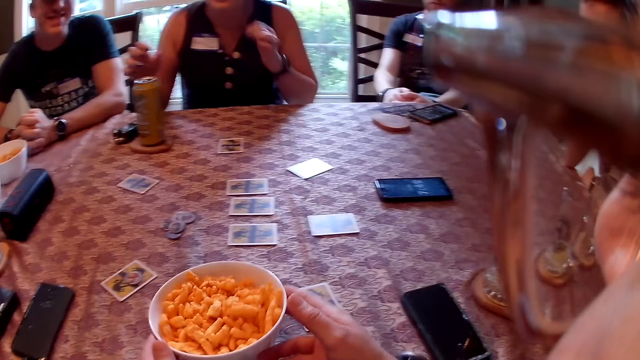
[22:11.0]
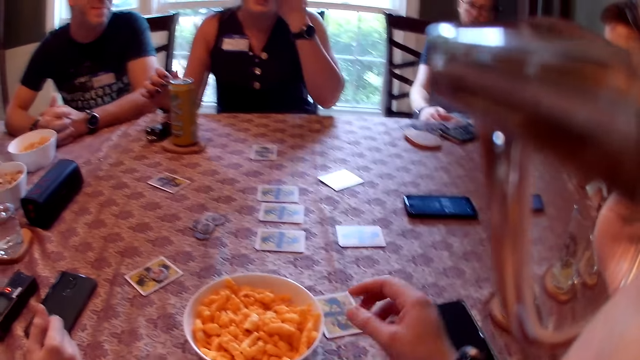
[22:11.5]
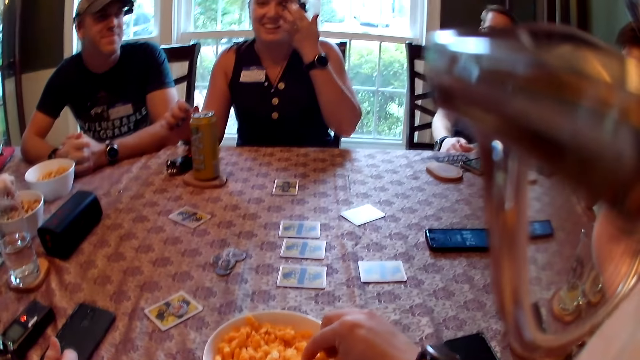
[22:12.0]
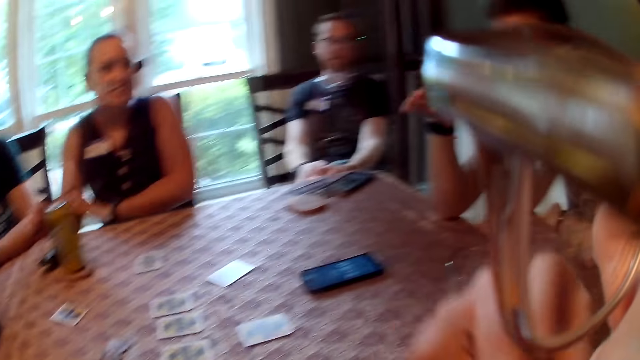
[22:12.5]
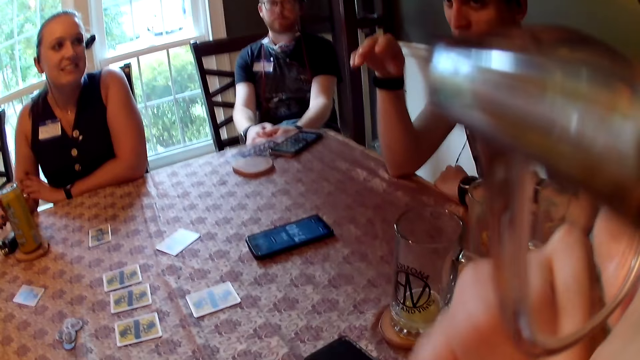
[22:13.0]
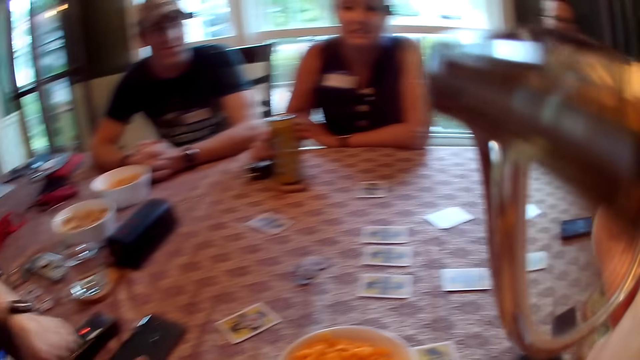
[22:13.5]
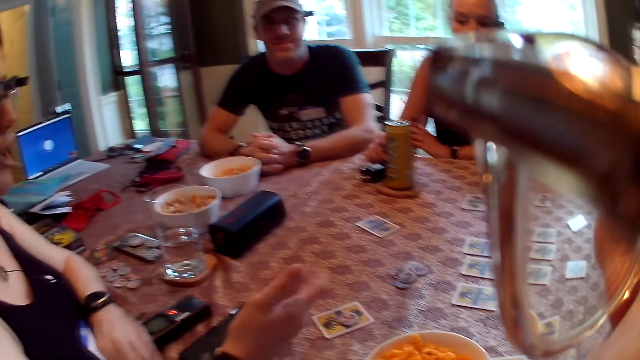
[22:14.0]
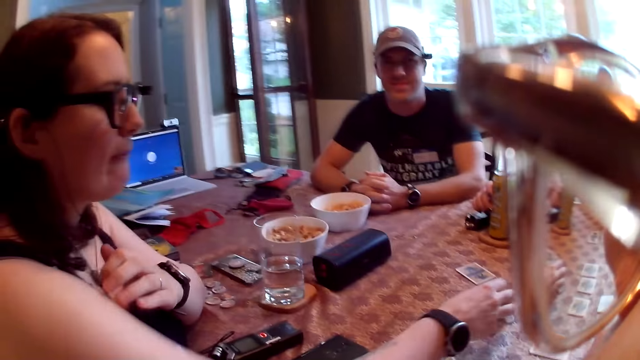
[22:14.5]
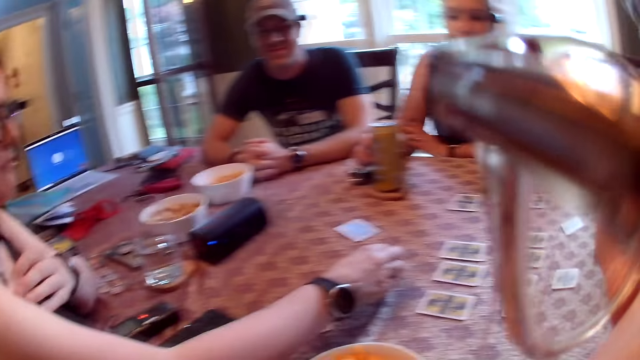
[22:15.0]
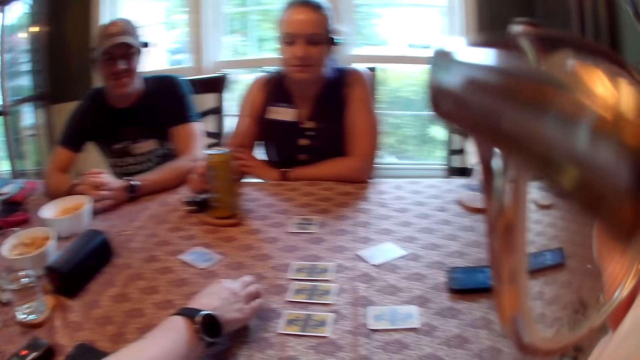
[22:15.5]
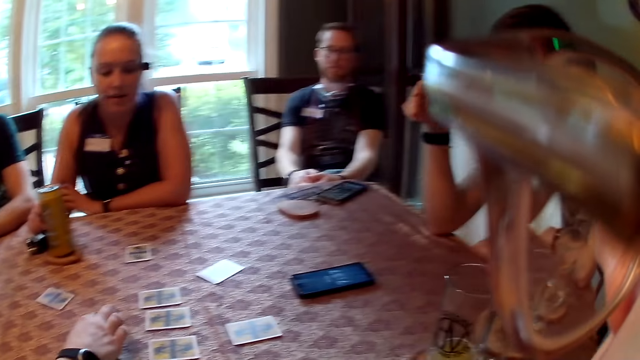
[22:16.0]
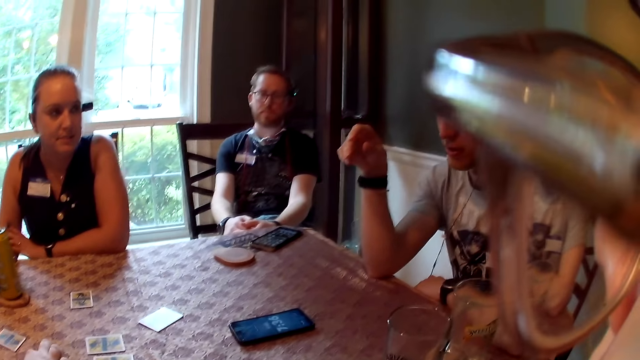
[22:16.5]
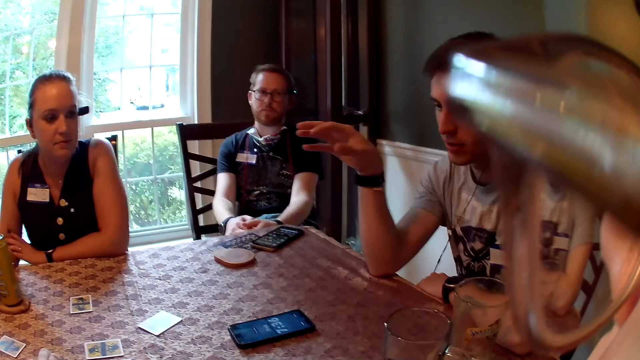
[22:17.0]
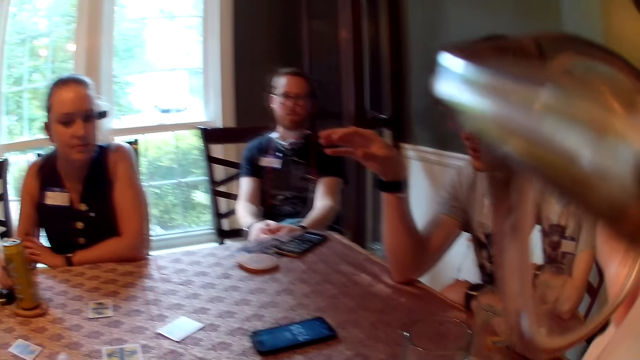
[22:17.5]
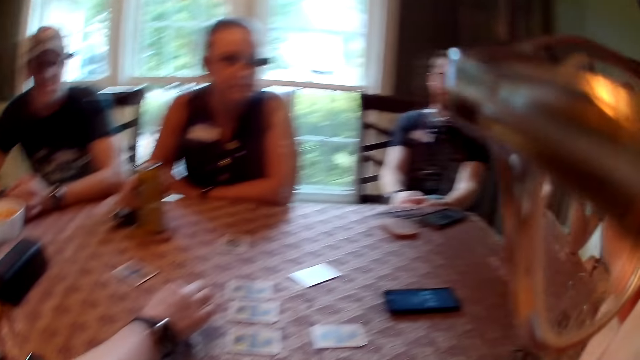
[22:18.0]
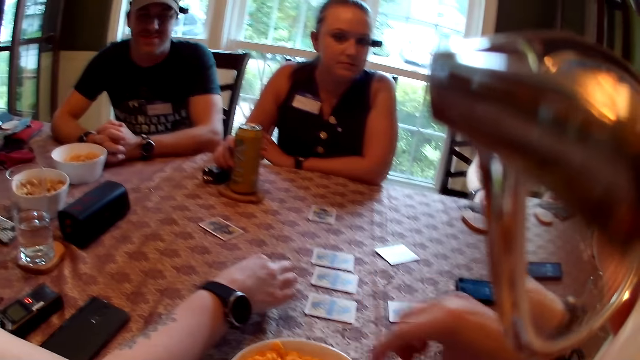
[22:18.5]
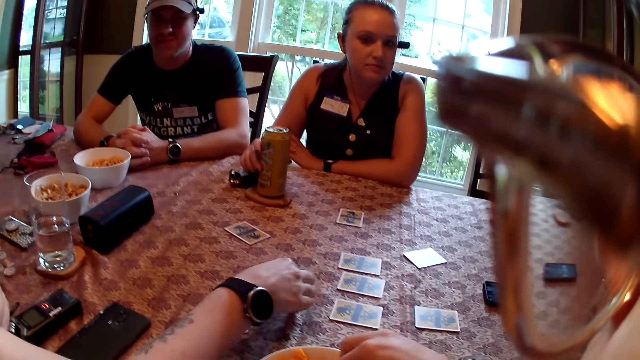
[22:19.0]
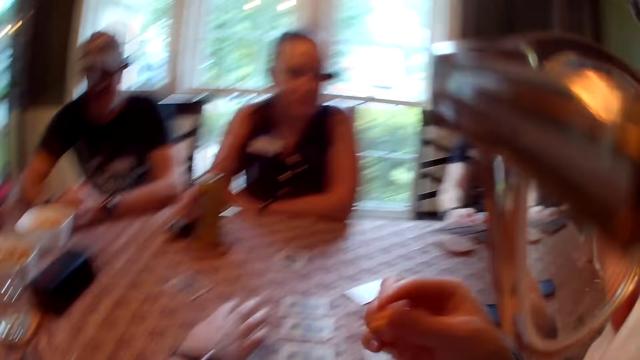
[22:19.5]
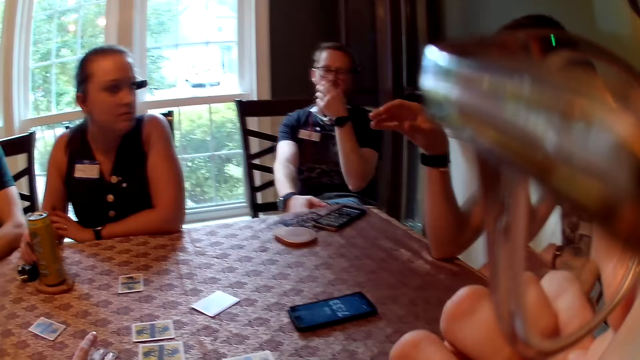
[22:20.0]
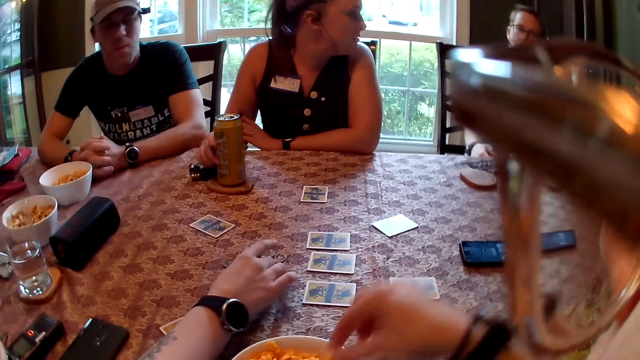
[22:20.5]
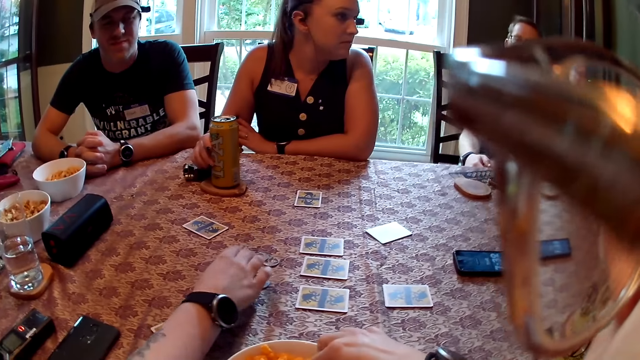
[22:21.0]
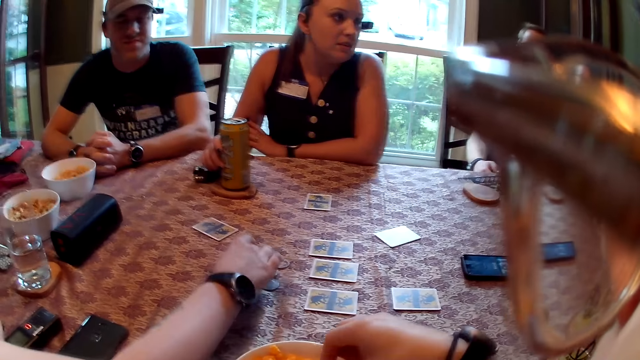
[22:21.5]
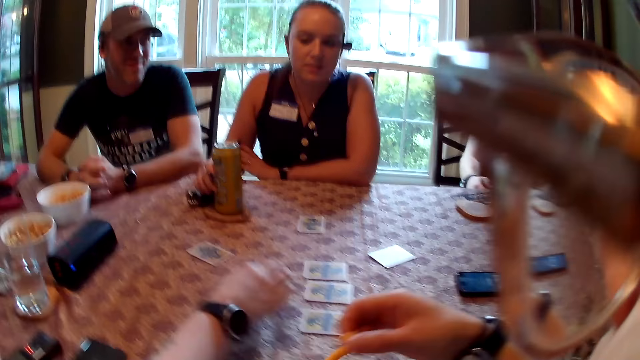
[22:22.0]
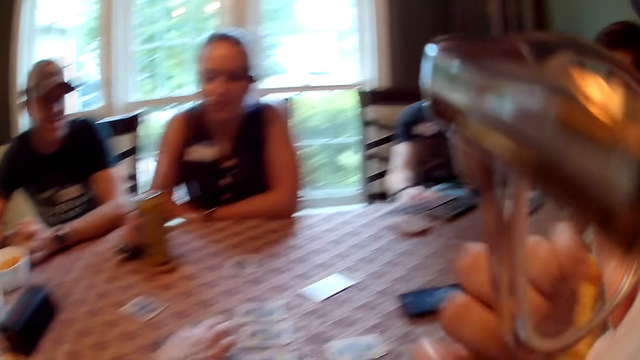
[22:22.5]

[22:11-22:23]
The camera wearer picks the bowl of crisps from a woman with her right hand. She picks crisps from the bowl with her right hand. She looks around. The woman picks a card from the table with her right hand. A man speaks. The camera wearer eats crisps with her right hand. She picks crisps from the bowl with her right hand. Another woman holds a can with her right.

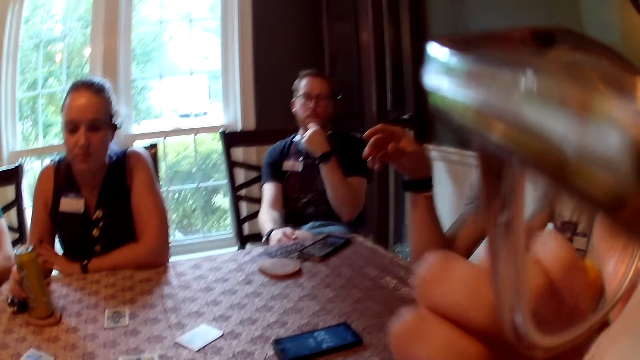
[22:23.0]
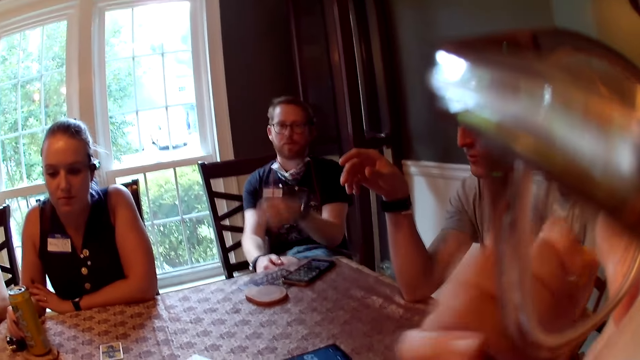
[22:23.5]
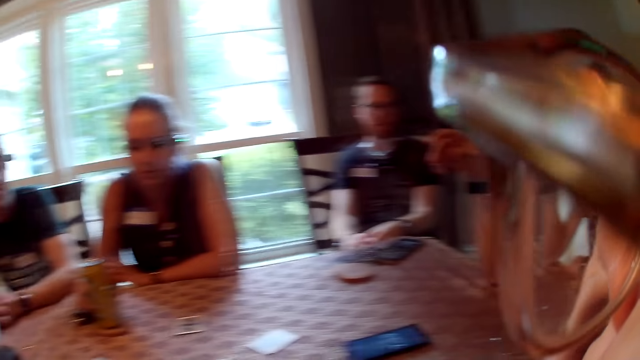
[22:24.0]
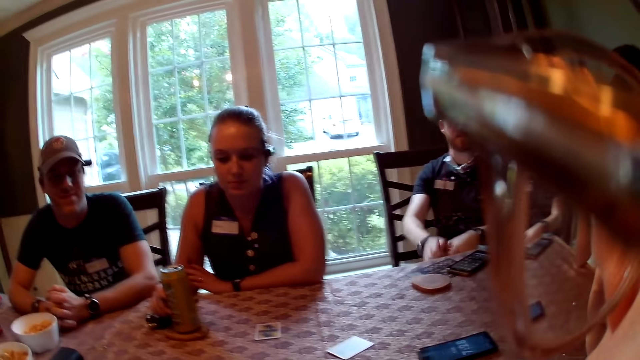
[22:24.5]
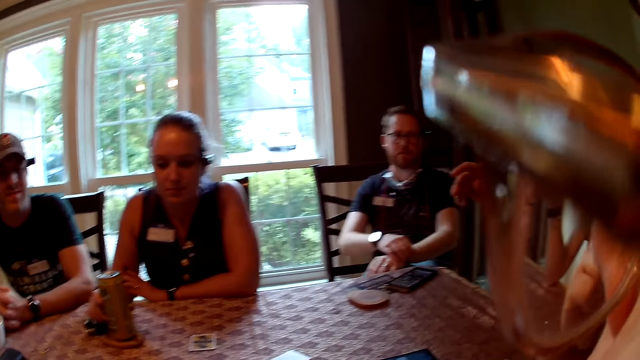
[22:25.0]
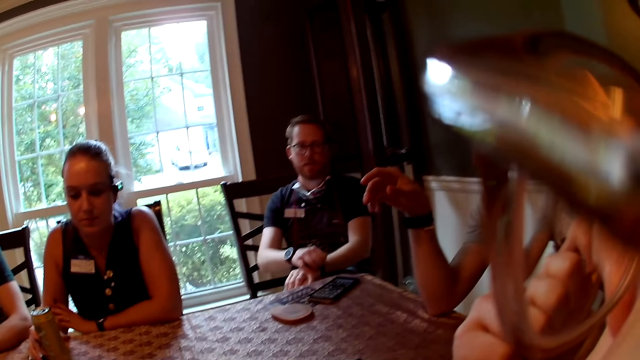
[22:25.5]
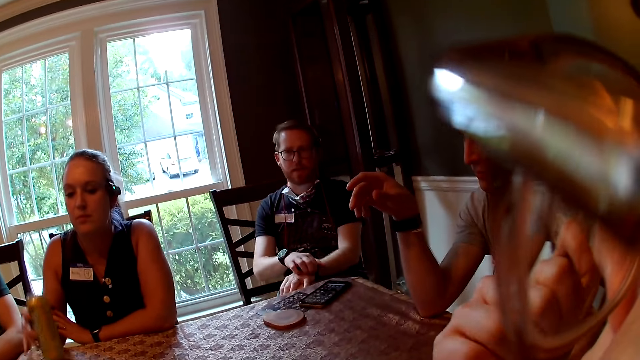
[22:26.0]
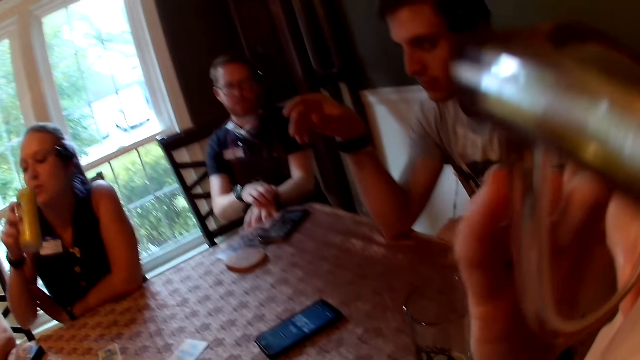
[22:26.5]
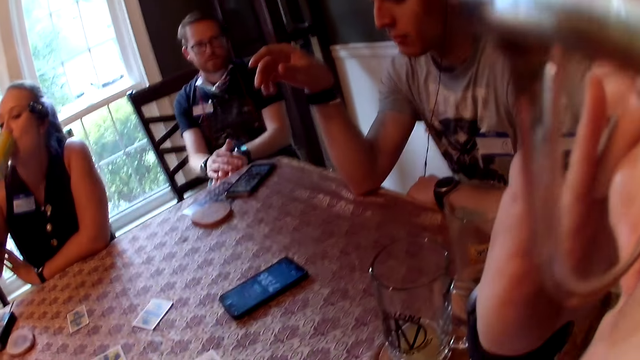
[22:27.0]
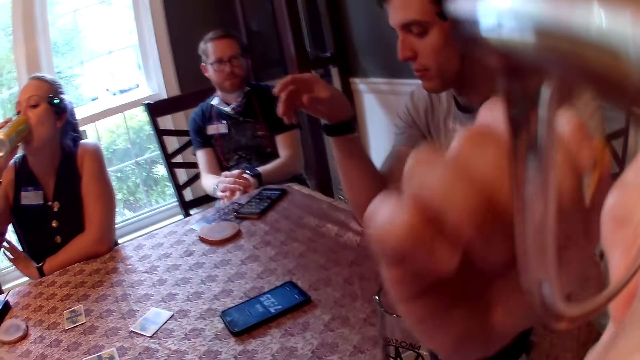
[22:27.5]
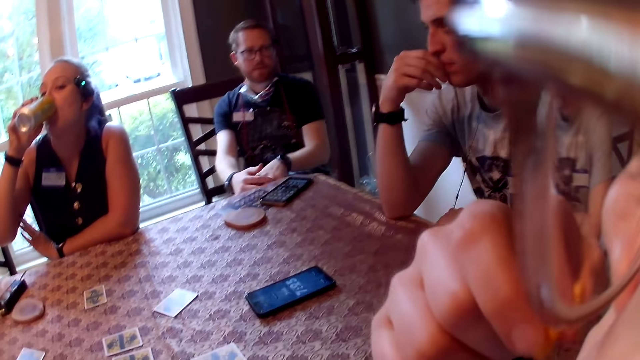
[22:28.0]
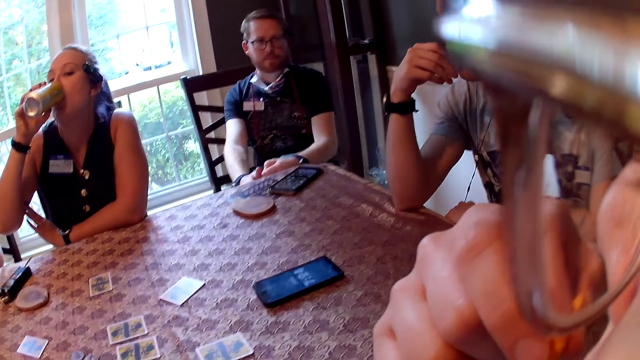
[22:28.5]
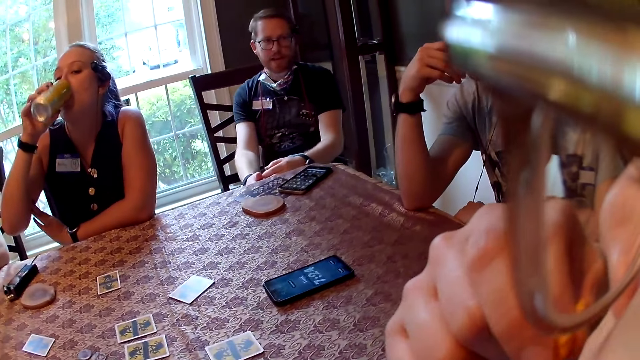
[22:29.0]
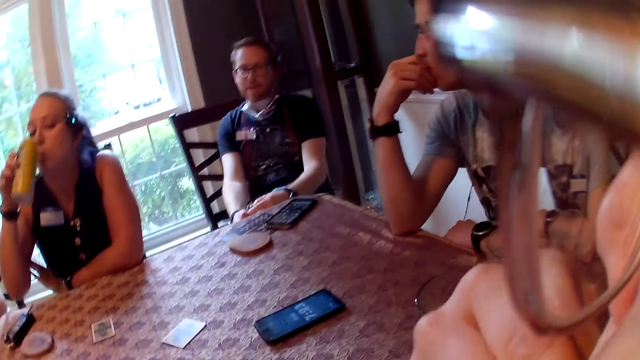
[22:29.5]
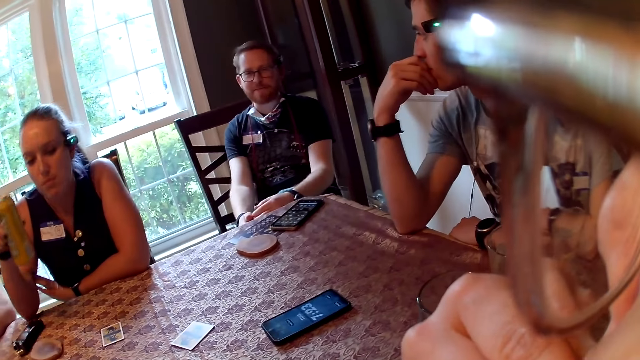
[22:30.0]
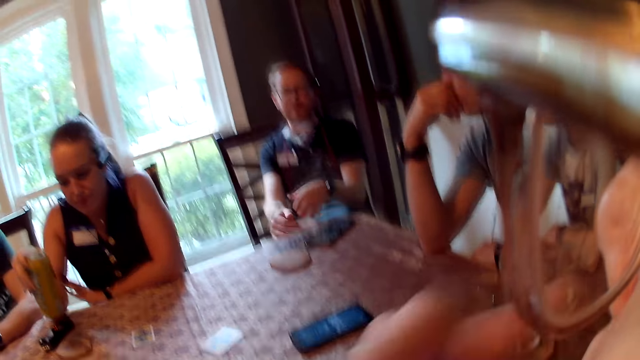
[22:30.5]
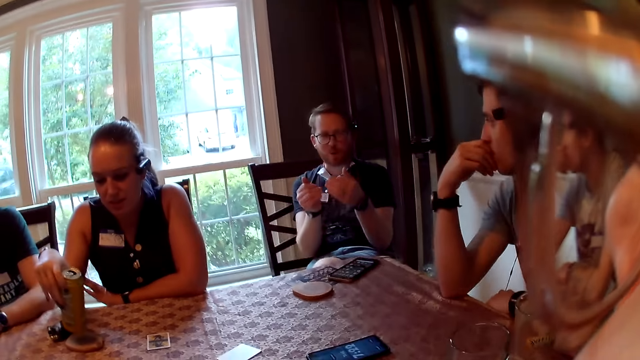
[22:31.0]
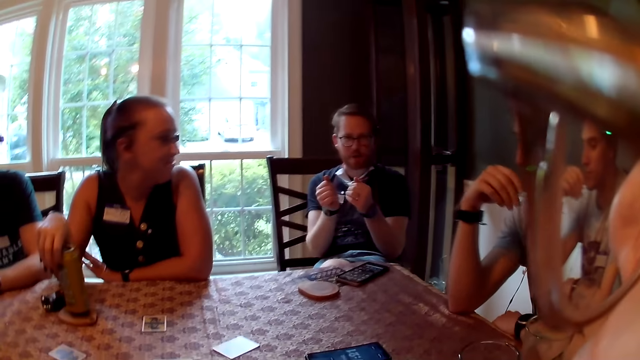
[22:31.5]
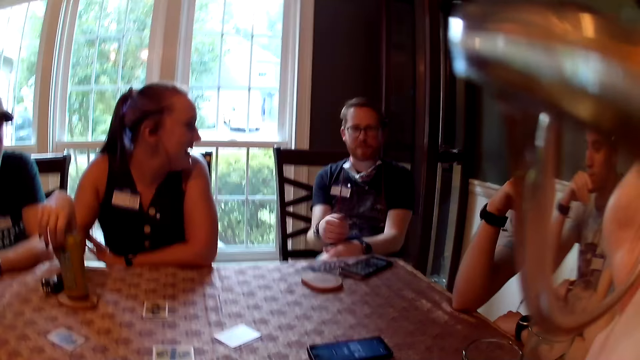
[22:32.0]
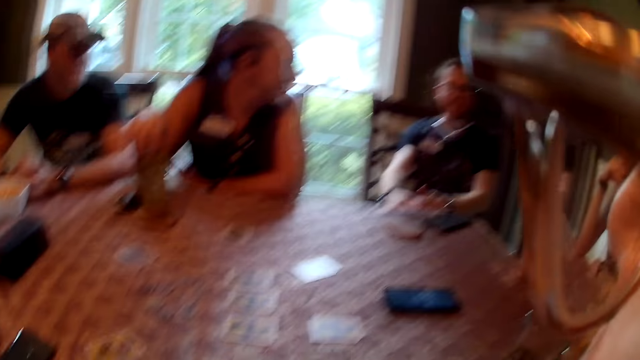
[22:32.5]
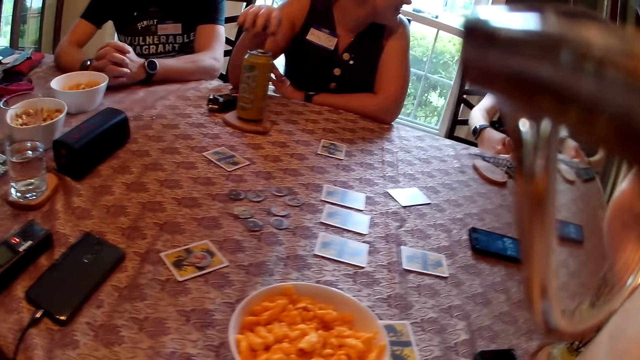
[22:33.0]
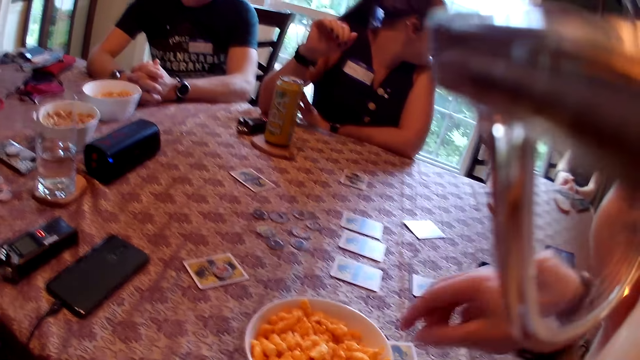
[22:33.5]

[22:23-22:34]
The camera wearer eats crisps with her right hand. She looks around. A man speaks. The woman drinks from the can with her right hand. Another man speaks. The woman drops the can on the table with her right hand.
